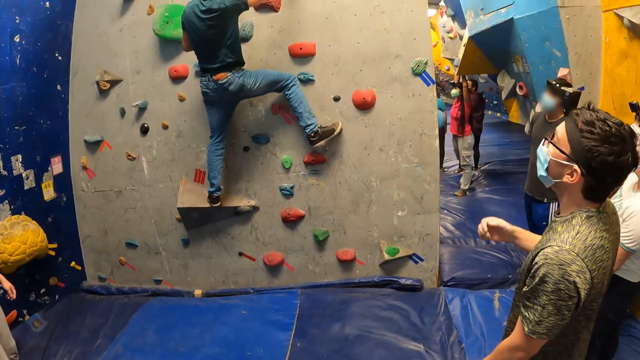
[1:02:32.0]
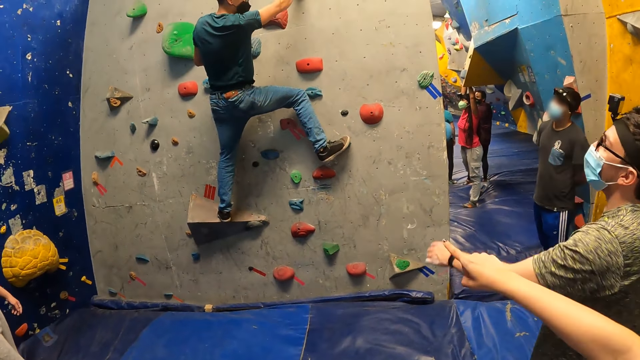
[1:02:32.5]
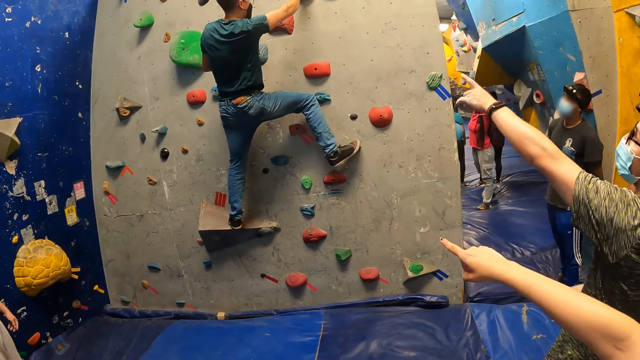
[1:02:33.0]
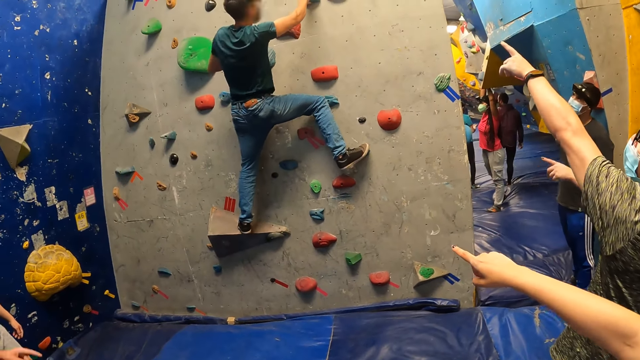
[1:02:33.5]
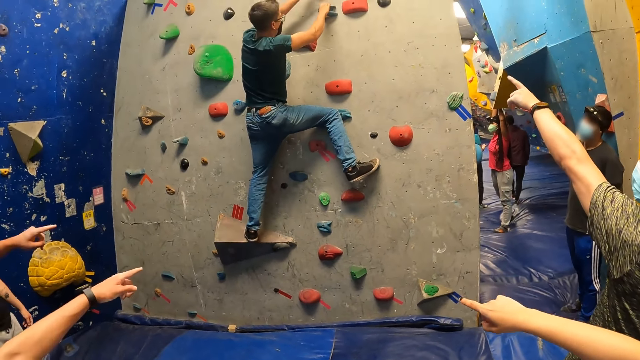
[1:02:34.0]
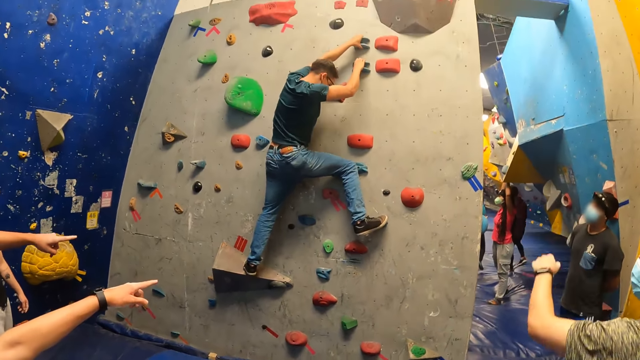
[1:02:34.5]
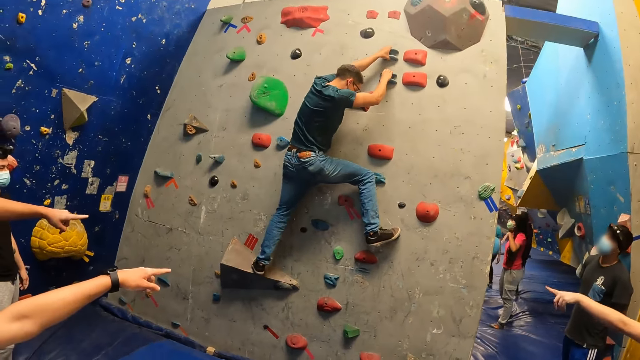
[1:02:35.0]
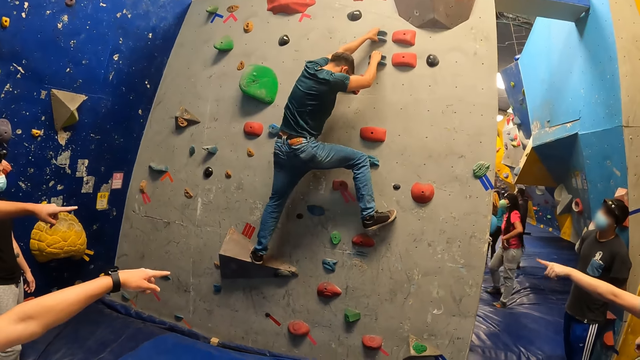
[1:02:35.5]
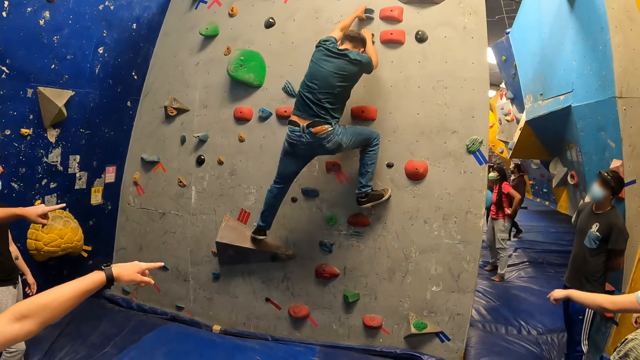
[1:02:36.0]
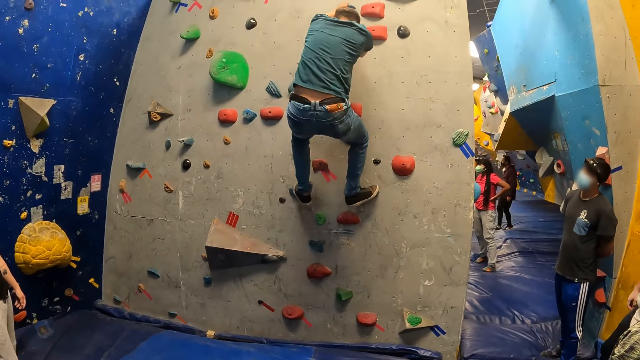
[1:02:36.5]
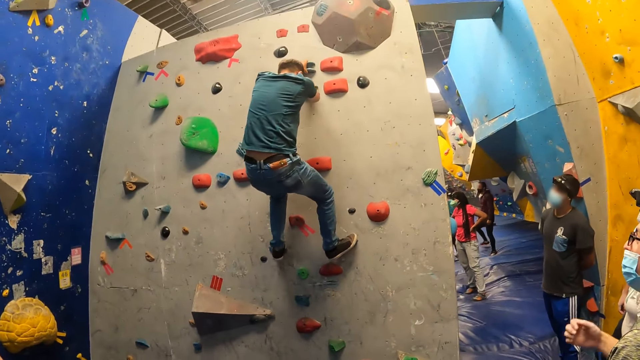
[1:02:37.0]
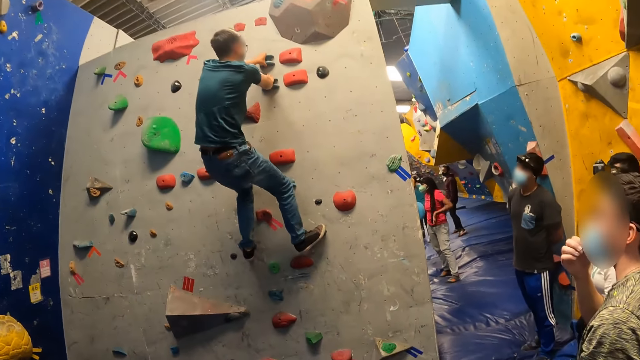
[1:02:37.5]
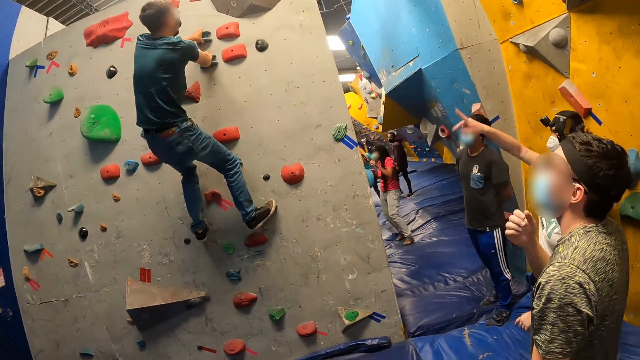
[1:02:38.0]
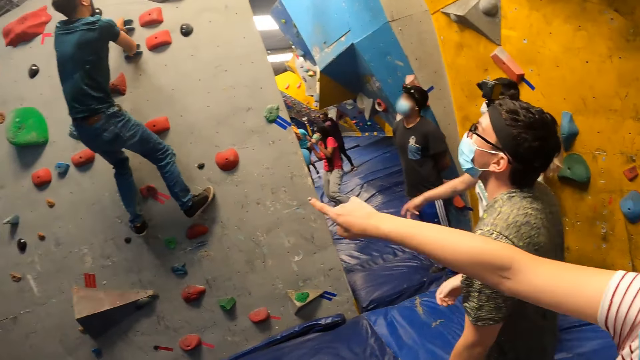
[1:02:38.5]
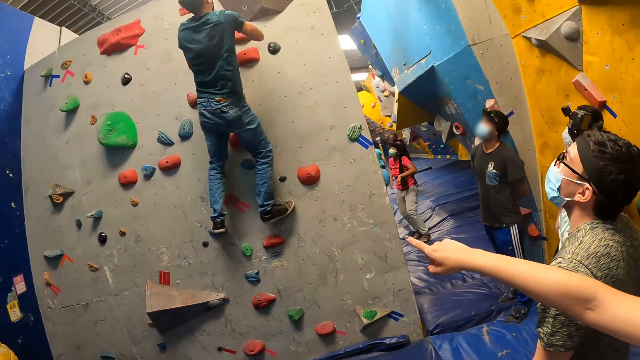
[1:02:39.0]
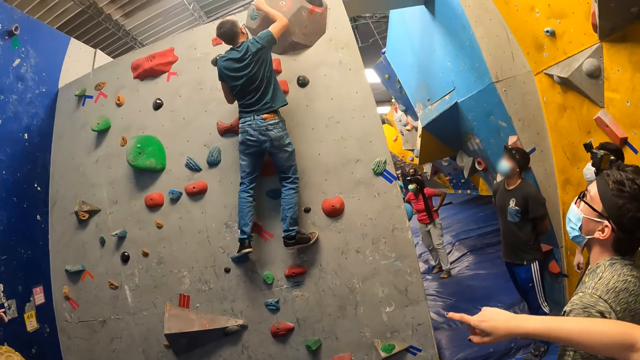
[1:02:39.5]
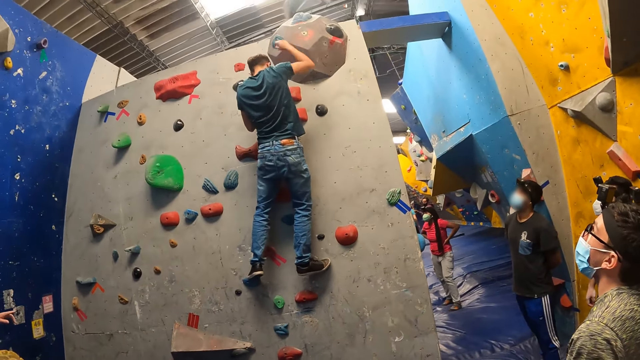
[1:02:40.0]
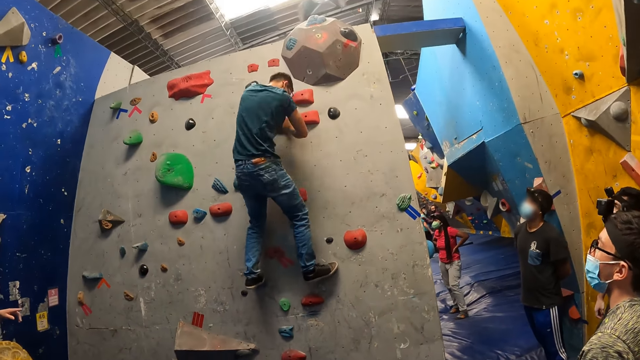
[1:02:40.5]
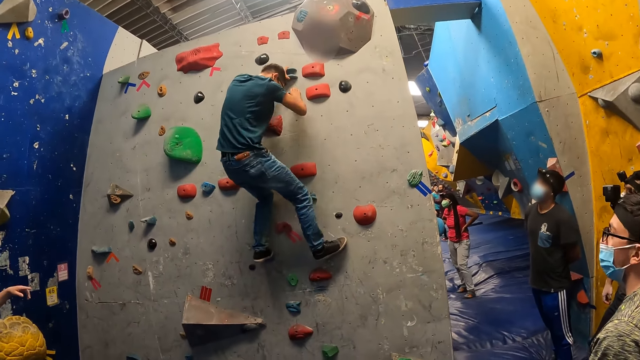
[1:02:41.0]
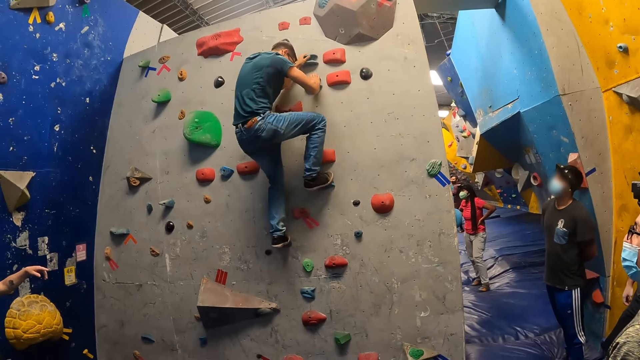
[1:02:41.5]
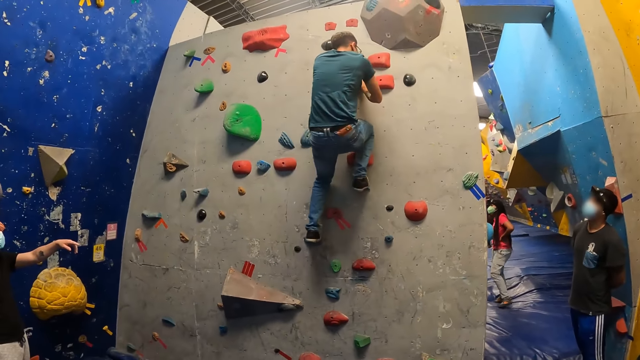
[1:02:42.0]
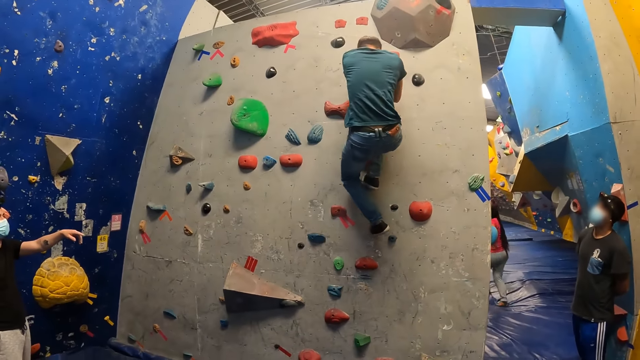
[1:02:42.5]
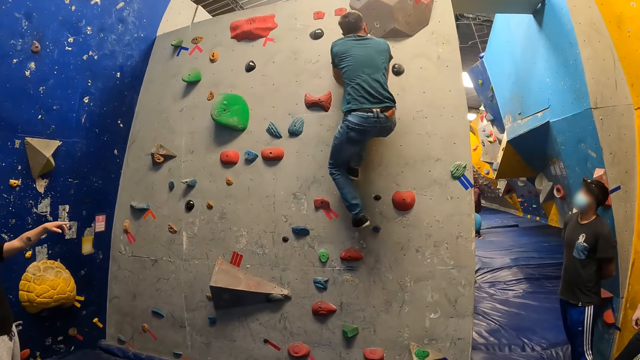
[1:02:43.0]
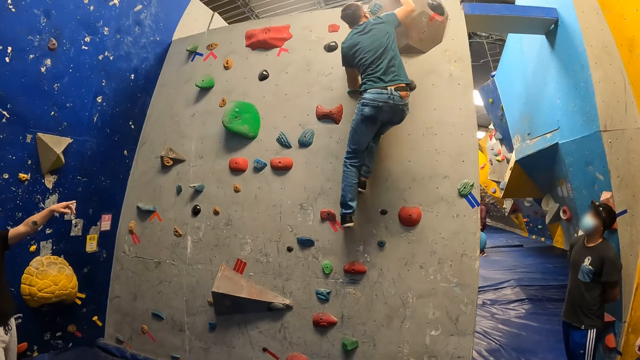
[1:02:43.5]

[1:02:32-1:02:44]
A woman interacts with a man with the group of people. The camera wearer looks around.

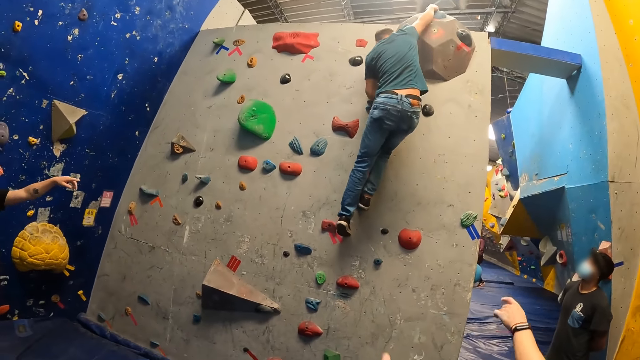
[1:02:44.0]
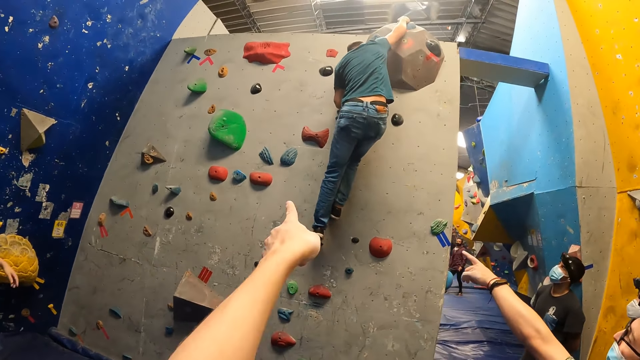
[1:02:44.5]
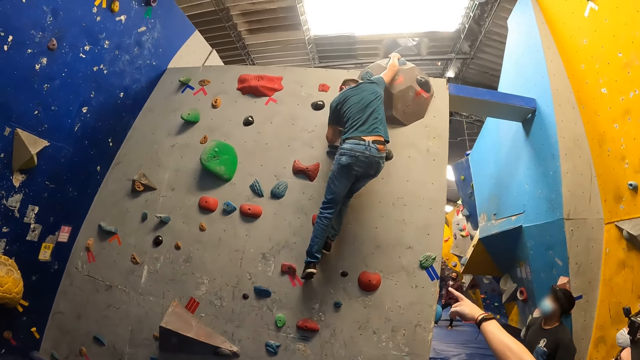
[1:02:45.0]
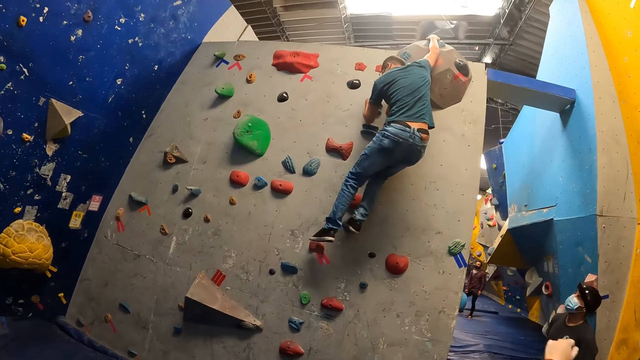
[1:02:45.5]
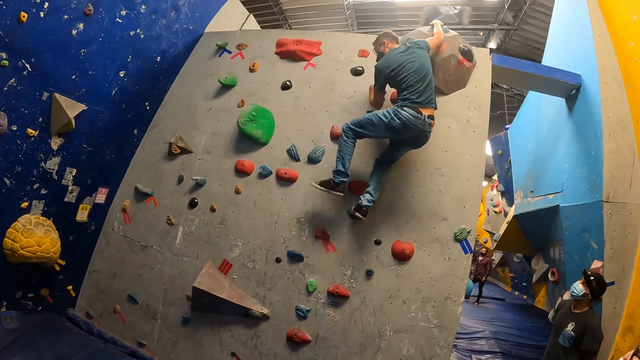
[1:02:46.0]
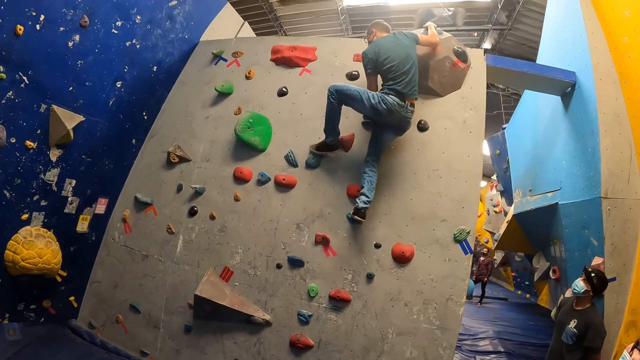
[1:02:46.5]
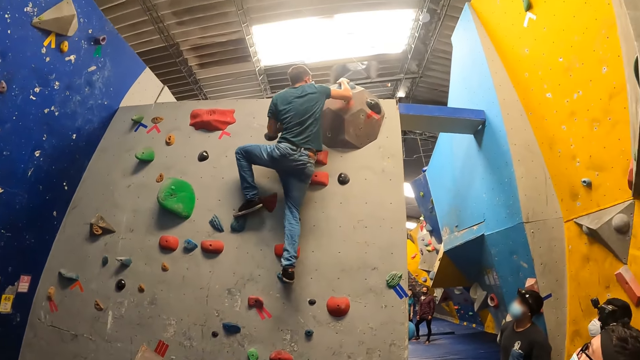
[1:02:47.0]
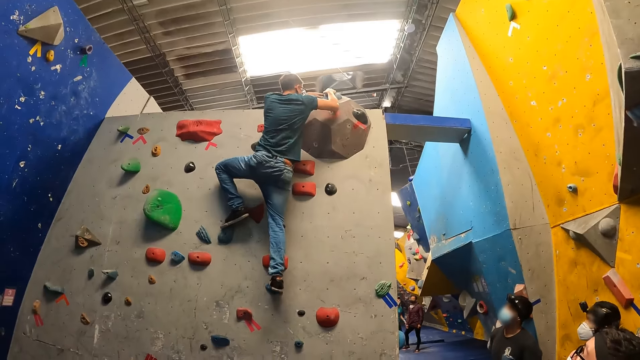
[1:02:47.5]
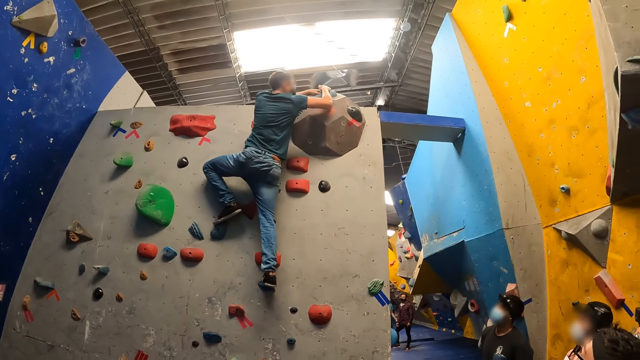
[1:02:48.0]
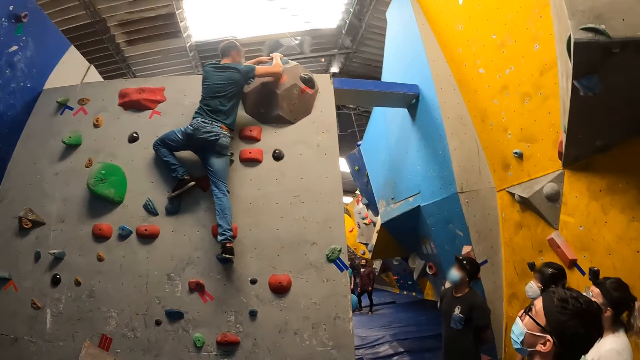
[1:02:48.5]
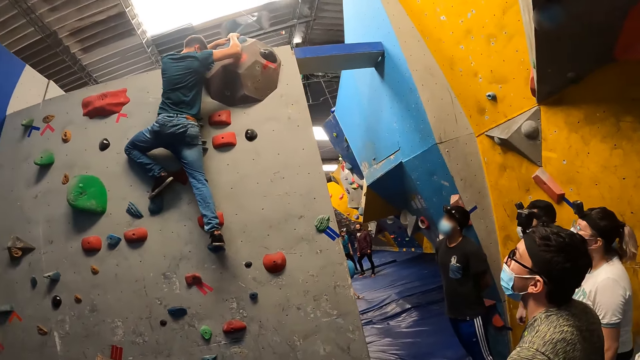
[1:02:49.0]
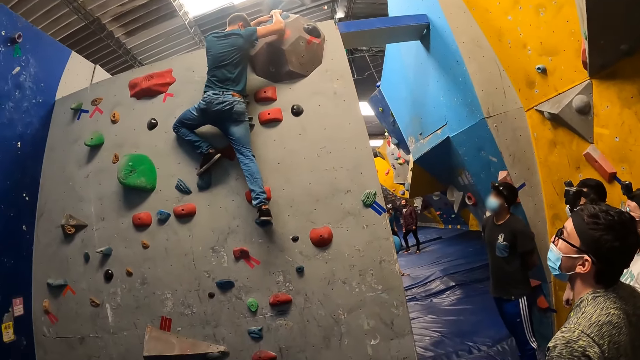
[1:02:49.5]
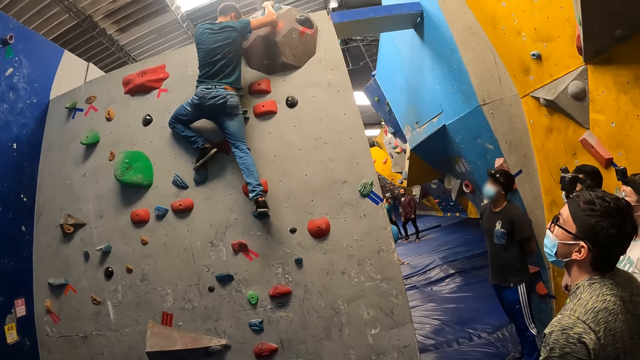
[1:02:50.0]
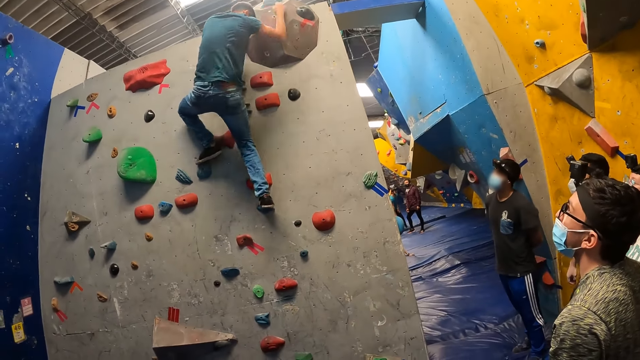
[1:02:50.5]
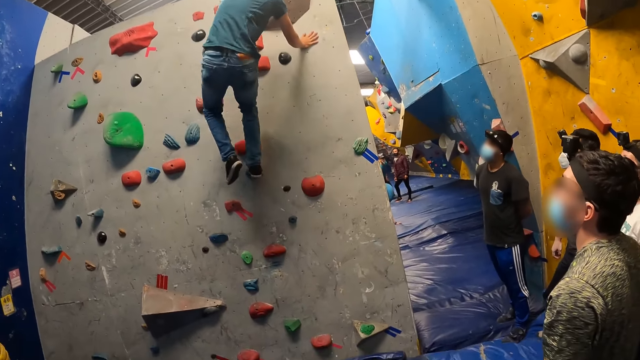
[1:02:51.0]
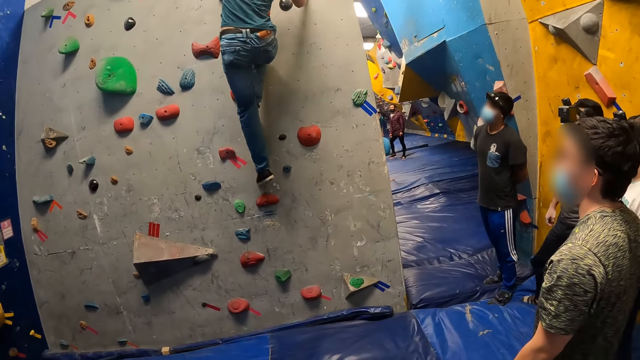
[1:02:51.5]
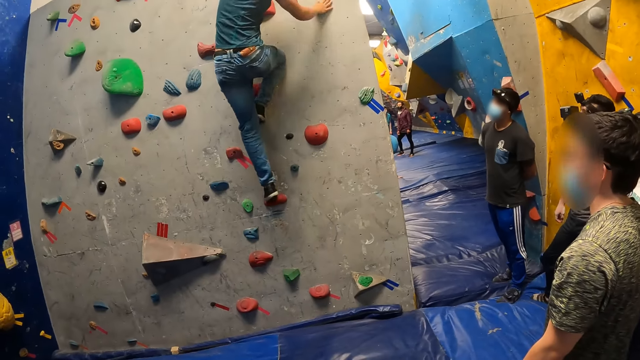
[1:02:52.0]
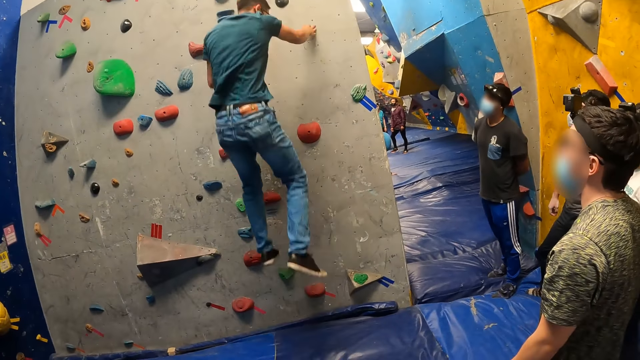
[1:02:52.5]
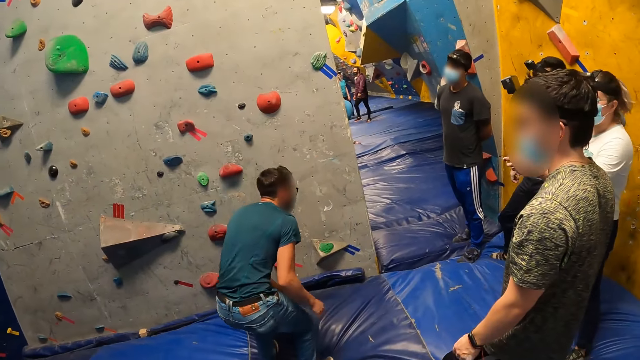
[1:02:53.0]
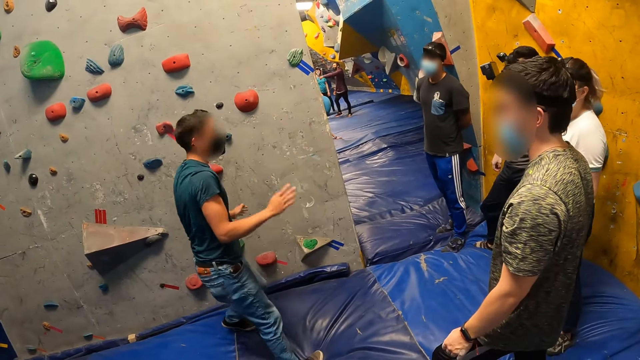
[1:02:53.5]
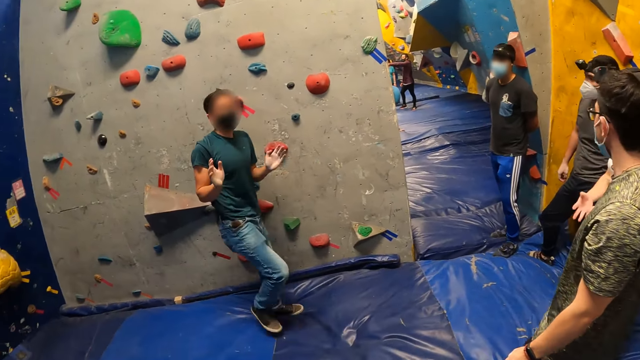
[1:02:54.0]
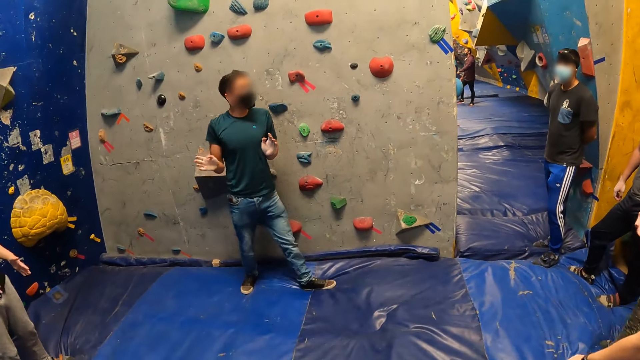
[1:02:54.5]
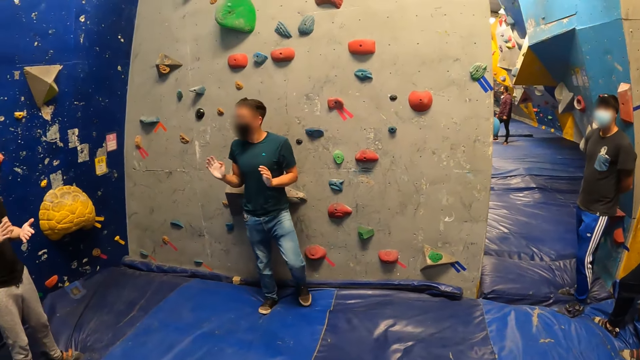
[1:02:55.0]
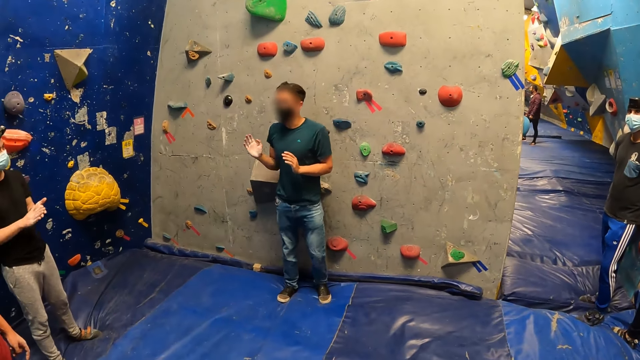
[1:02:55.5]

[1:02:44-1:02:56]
A man climbs down on the wall. The man defends the rock. The man jumps on the floor. Another man jumps down. The first man points at the rock. The first man interacts with the group of people.
